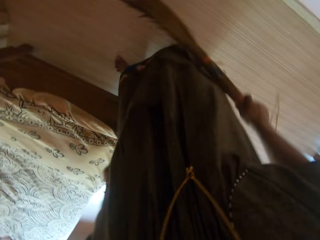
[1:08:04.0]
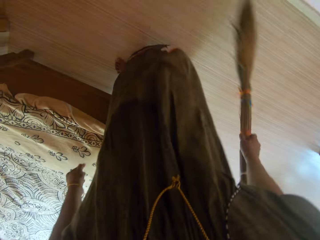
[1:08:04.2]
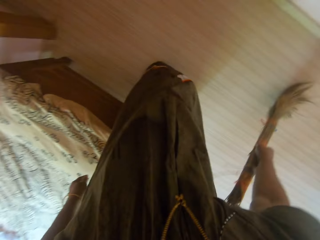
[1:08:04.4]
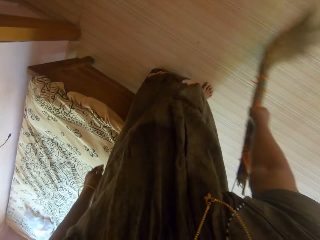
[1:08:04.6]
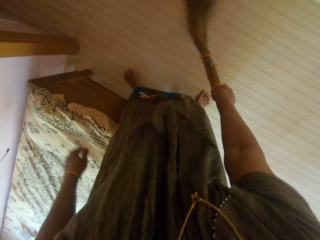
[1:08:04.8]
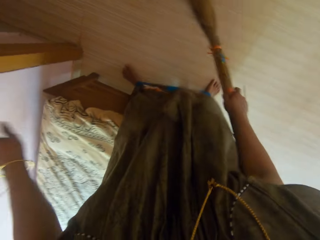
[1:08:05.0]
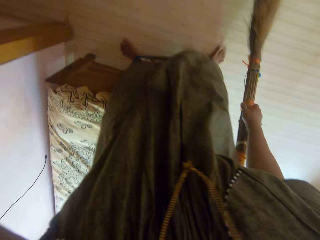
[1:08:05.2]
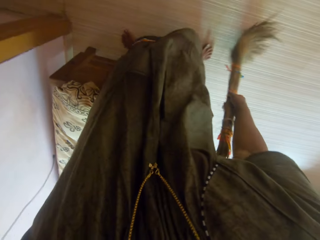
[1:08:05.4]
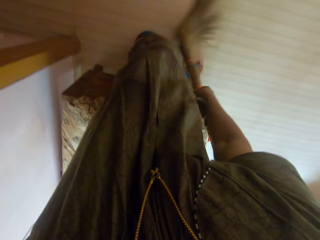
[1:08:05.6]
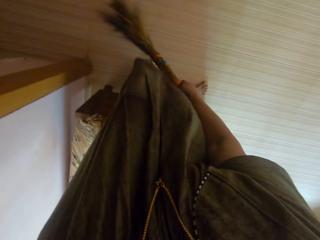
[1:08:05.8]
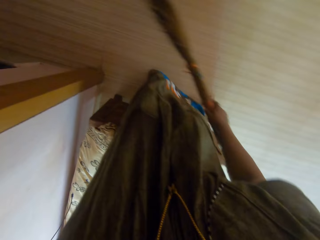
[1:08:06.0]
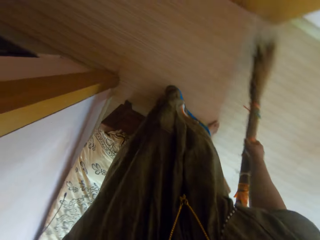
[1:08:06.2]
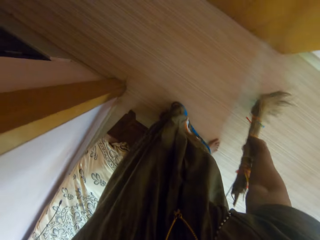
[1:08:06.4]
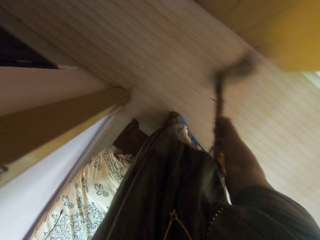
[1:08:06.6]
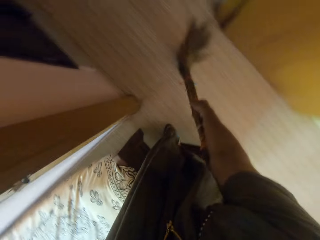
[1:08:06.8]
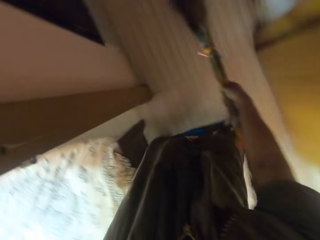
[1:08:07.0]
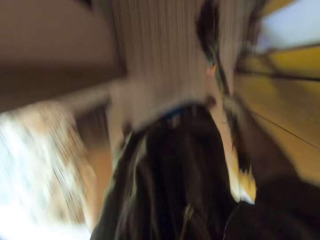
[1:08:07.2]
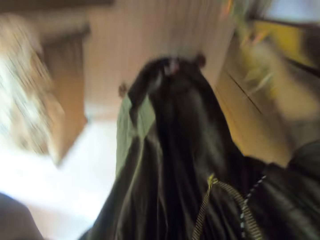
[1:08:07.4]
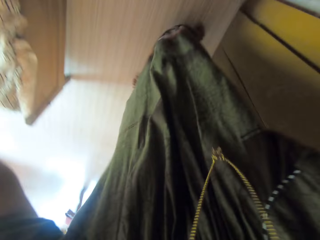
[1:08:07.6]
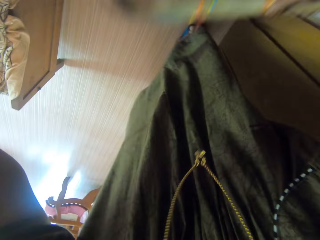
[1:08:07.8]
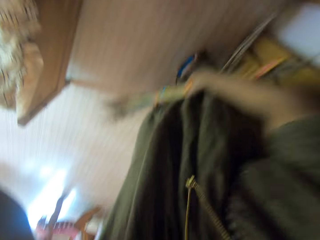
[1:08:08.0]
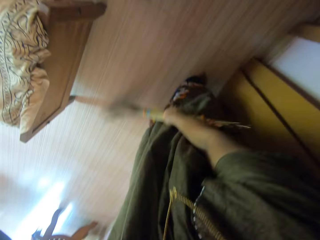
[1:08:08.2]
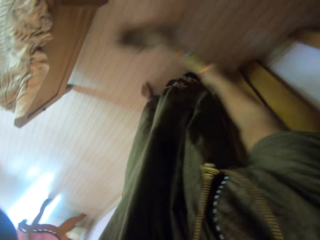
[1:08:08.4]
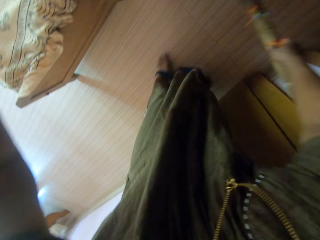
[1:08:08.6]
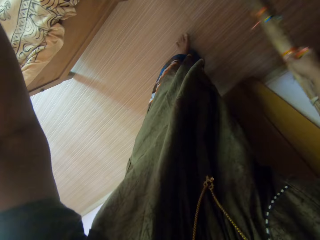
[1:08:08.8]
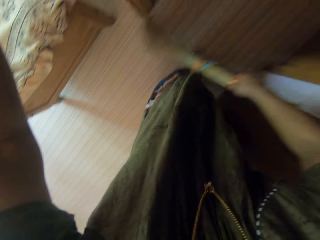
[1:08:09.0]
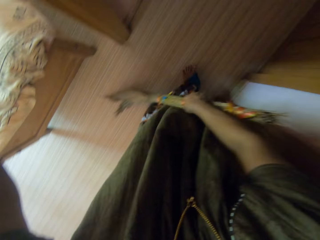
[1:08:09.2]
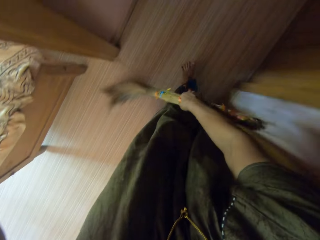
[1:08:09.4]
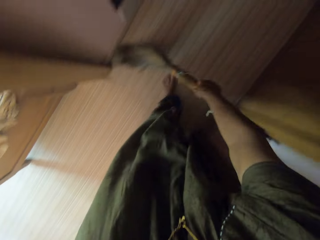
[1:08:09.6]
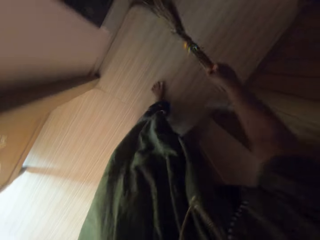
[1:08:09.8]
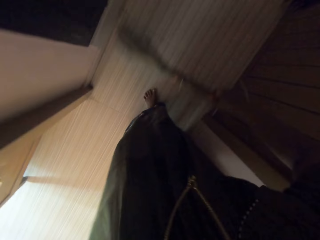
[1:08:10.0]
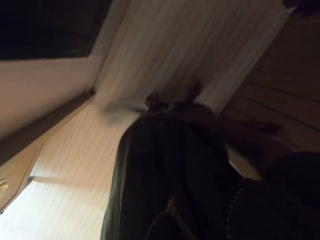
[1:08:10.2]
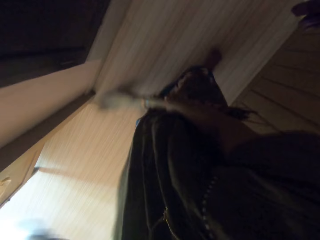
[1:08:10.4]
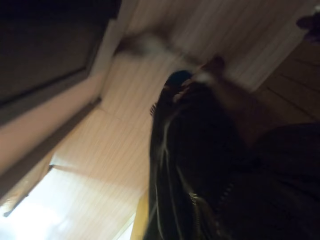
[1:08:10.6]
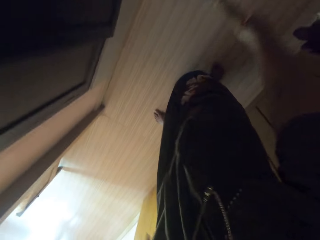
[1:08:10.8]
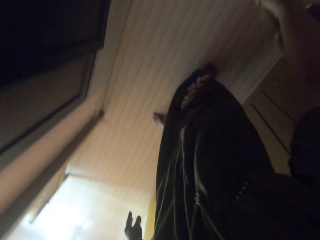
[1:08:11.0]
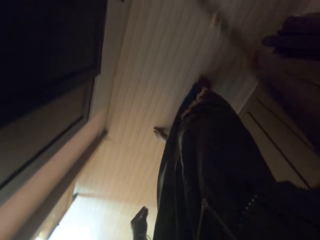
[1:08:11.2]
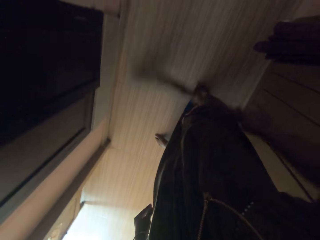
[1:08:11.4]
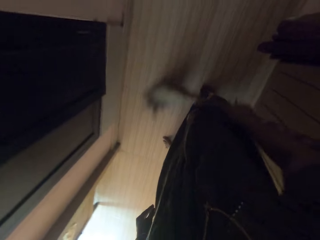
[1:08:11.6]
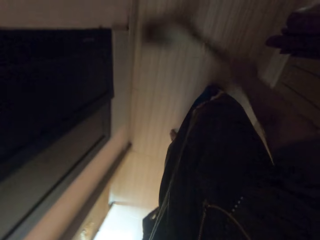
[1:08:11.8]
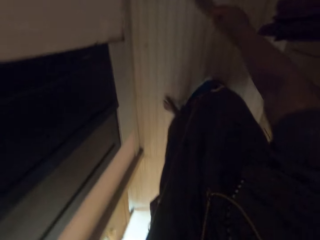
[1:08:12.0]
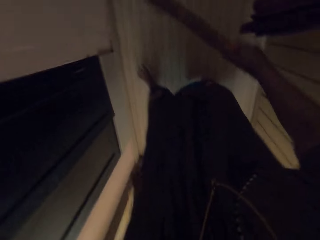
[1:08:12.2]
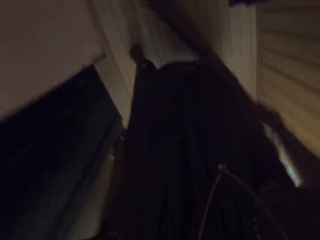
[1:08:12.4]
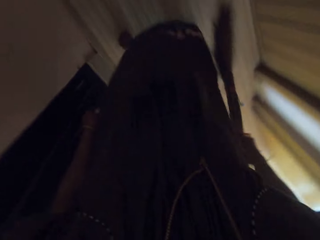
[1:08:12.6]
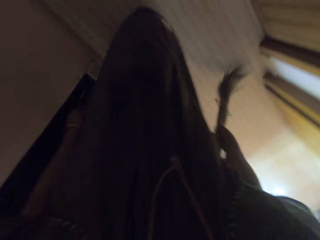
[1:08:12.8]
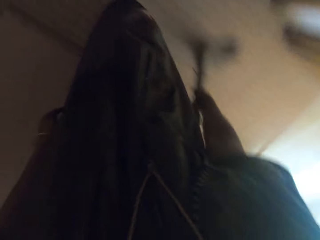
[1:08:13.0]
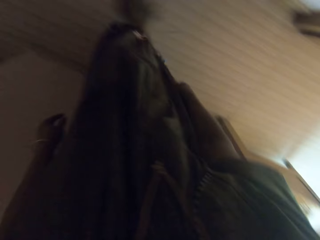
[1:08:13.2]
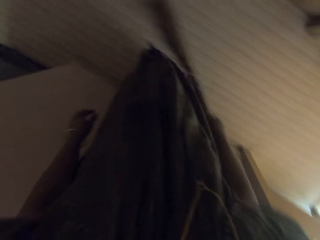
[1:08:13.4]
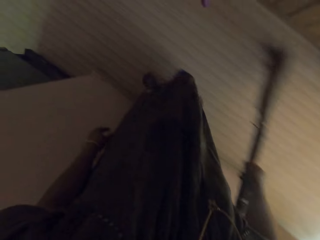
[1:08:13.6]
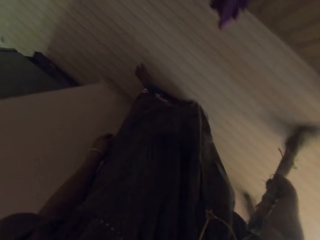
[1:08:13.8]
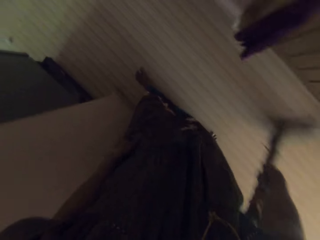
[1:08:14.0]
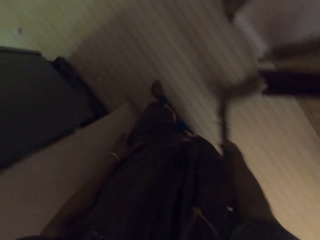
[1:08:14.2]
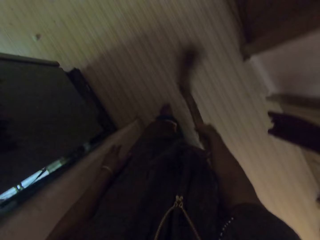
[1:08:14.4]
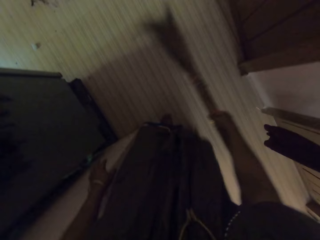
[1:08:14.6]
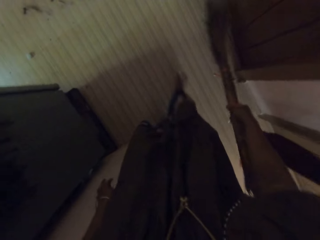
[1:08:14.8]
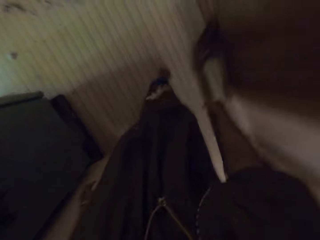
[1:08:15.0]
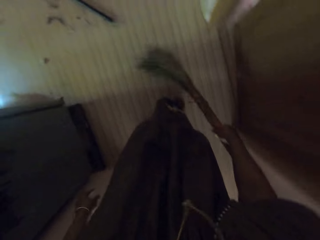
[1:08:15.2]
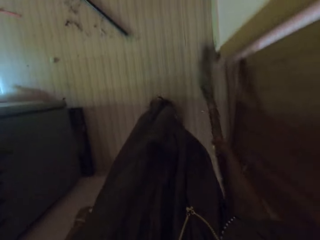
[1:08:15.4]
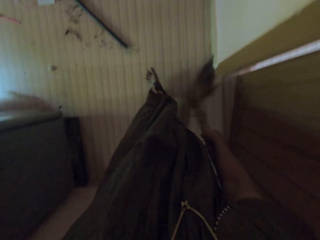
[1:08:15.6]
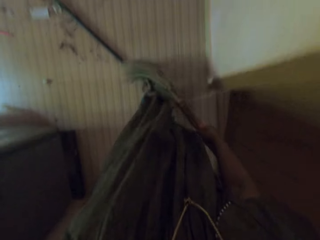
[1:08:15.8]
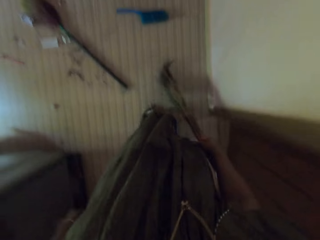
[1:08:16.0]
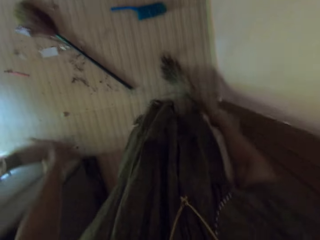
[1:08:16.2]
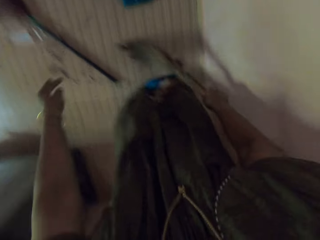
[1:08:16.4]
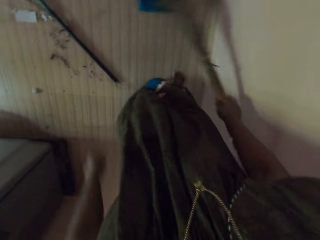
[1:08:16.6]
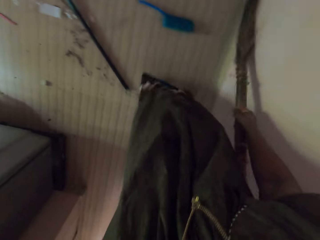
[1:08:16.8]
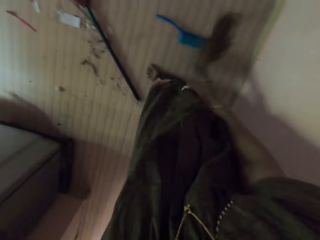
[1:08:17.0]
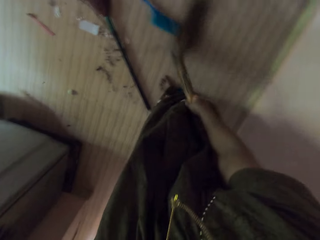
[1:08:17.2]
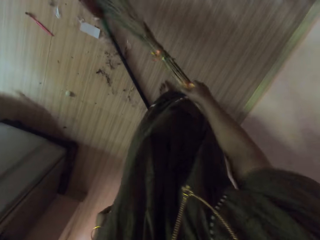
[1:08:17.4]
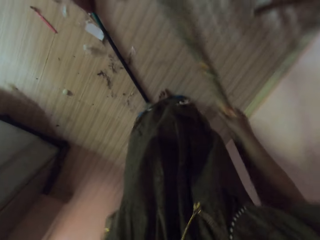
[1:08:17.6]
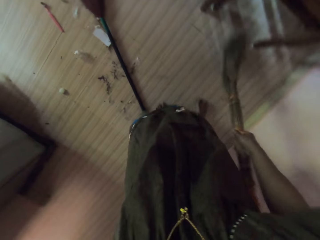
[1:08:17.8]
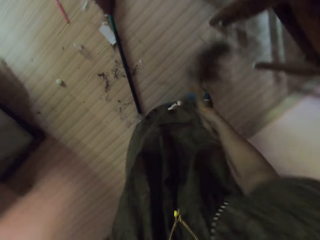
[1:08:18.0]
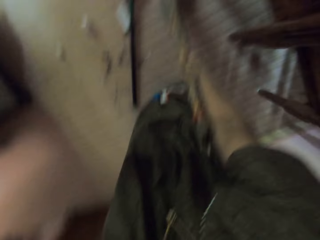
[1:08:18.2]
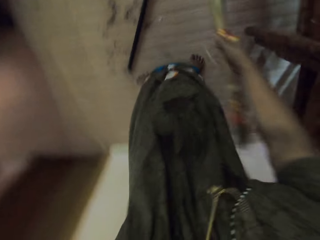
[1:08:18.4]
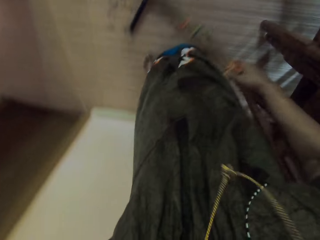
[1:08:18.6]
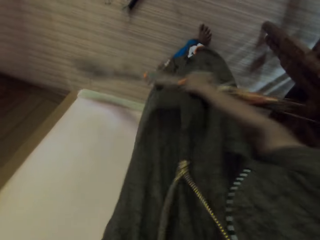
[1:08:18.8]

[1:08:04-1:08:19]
The camera wearer leaves the bedroom. They sweep towards the dining area with the broom. They enter the dining area. They sweep the dining area with the broom.

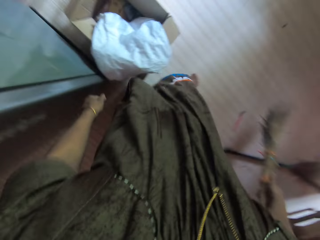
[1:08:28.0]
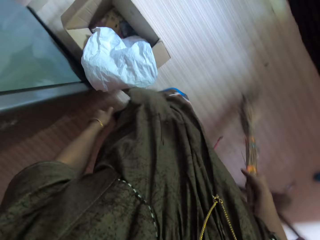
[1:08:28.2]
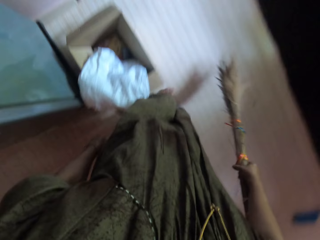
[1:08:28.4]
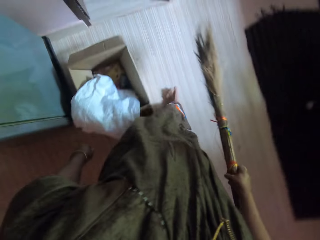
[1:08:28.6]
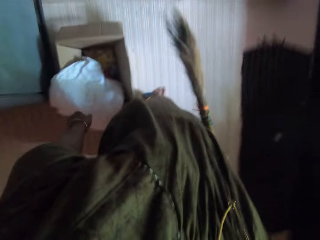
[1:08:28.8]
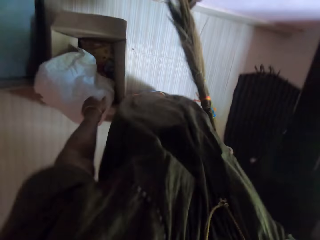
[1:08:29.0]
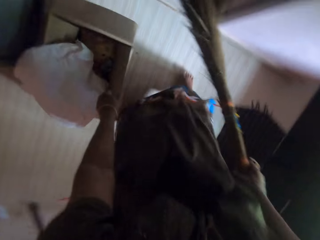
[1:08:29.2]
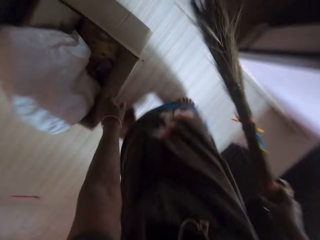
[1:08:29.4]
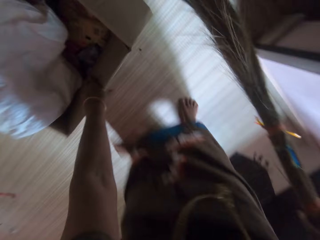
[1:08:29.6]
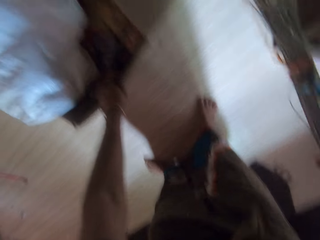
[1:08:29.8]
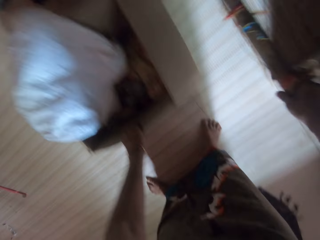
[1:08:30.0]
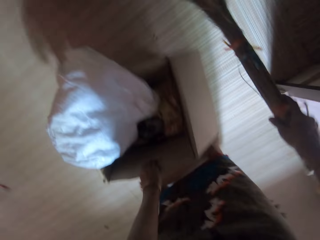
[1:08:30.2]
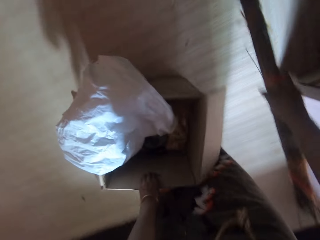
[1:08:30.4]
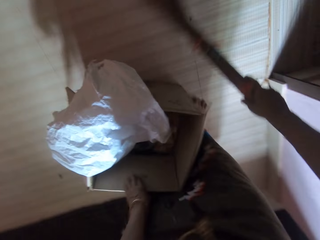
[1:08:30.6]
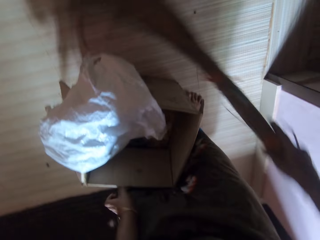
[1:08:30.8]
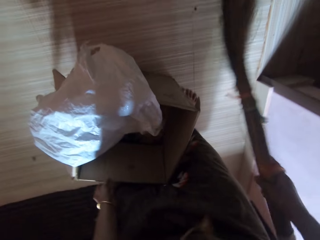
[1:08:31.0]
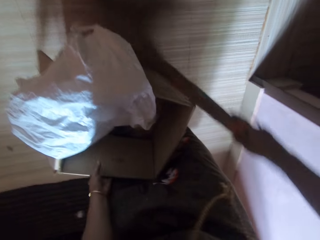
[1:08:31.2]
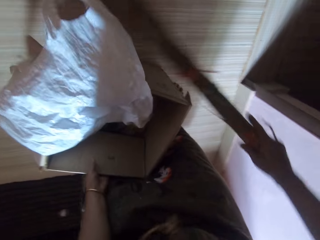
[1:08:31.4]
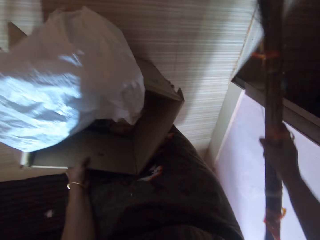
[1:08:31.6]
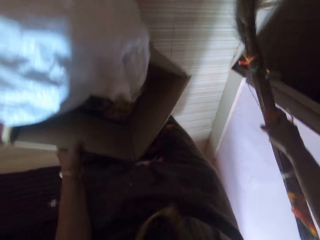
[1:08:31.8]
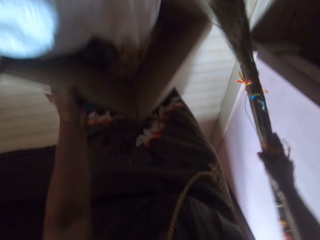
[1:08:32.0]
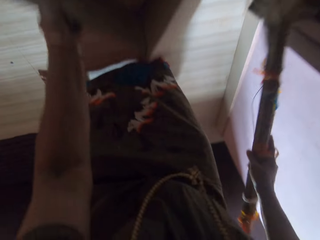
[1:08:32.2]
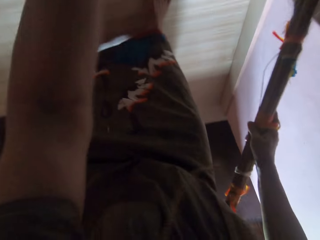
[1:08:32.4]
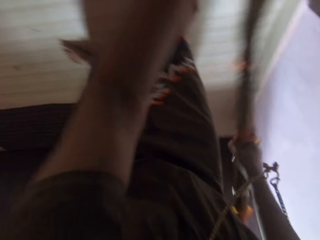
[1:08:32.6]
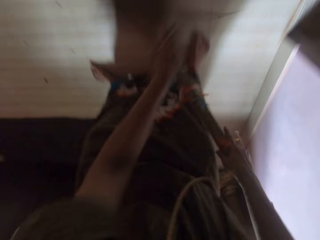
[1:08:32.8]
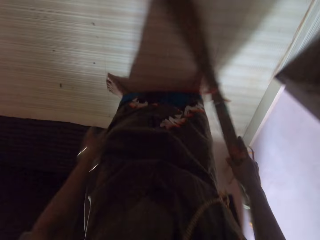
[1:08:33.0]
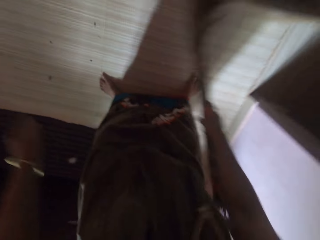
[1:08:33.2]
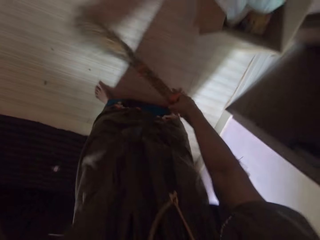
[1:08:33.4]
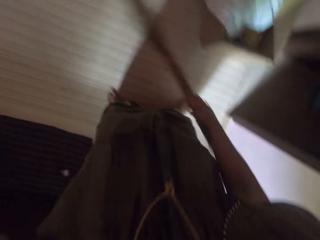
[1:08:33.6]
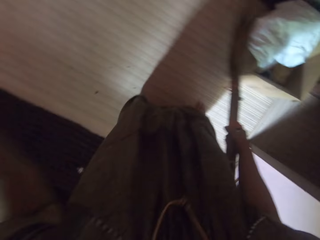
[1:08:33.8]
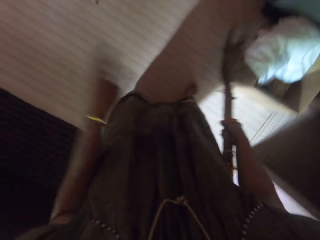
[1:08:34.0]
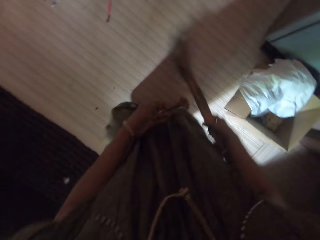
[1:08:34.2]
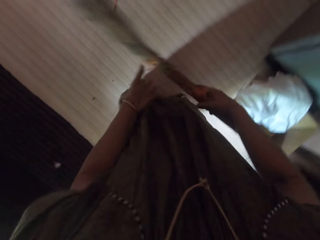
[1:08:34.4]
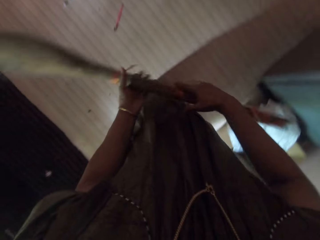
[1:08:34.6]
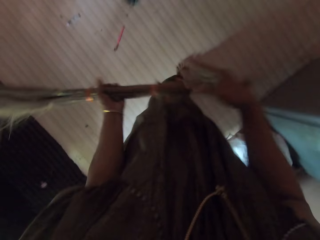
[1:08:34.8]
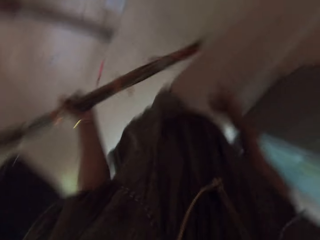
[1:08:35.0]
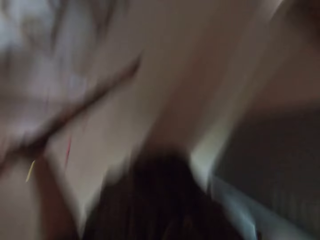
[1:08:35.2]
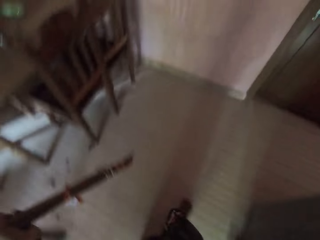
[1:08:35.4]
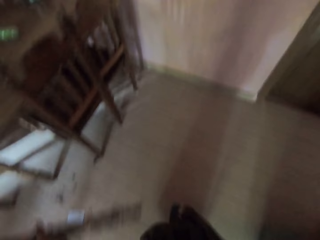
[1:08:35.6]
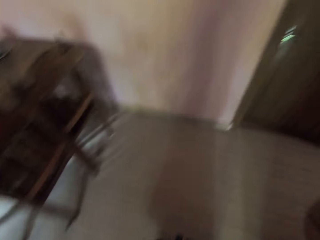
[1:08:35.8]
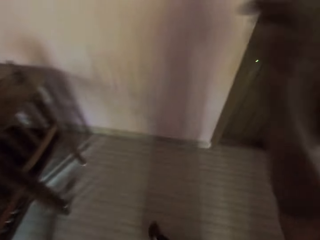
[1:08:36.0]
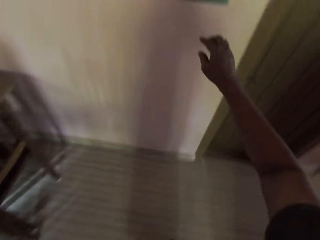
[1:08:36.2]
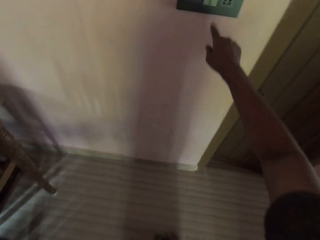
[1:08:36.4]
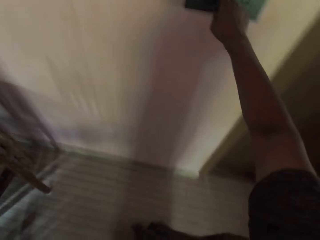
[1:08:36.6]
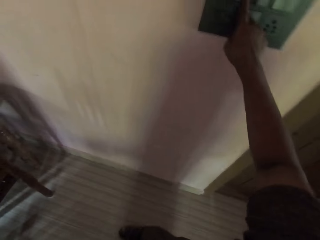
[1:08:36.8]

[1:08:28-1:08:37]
The camera wearer moves a cardboard box with her left hand. She sweeps the area the box previously occupied with the broom. She replaces the cardboard box with her left hand. She sweeps the dining area with the broom and transfers the broom to her left hand.
